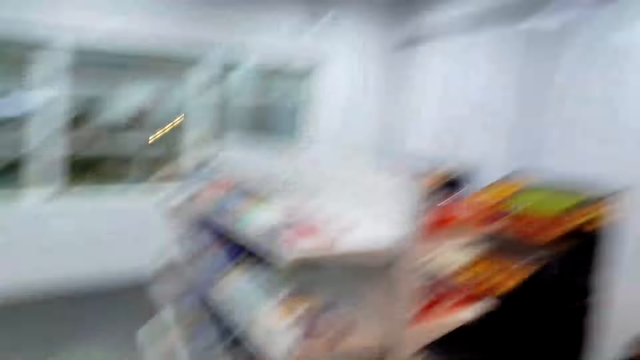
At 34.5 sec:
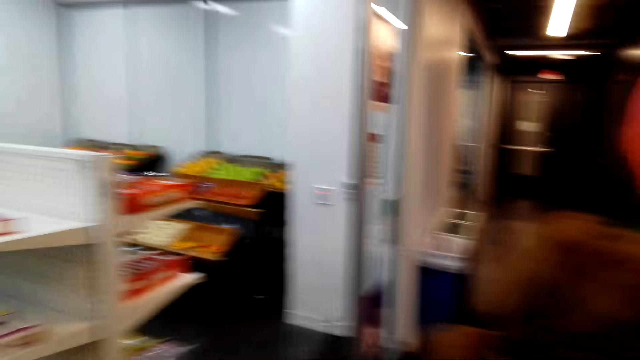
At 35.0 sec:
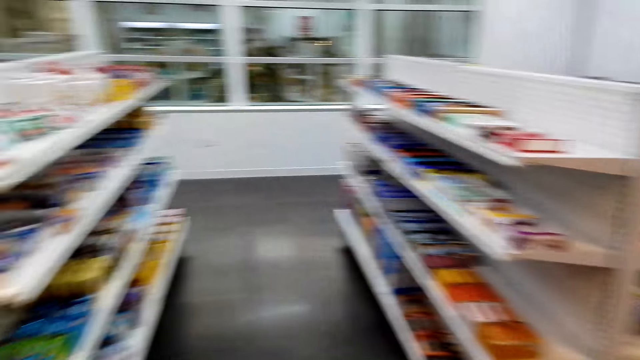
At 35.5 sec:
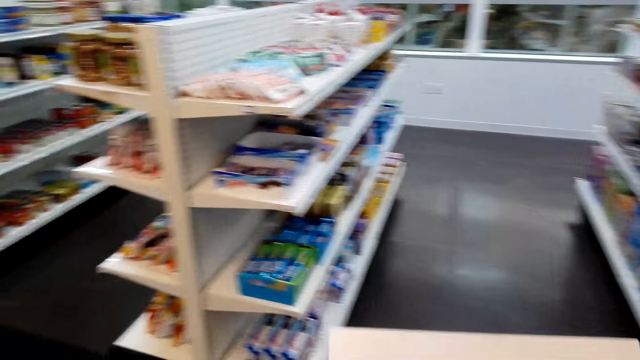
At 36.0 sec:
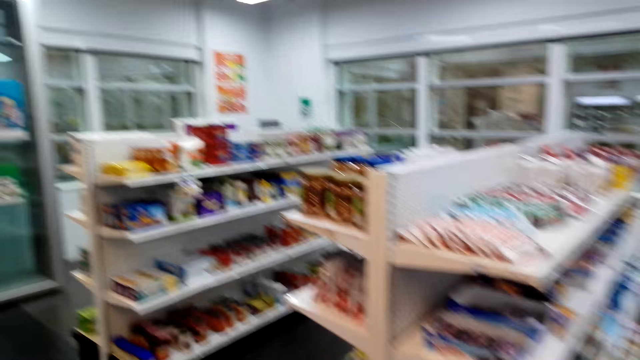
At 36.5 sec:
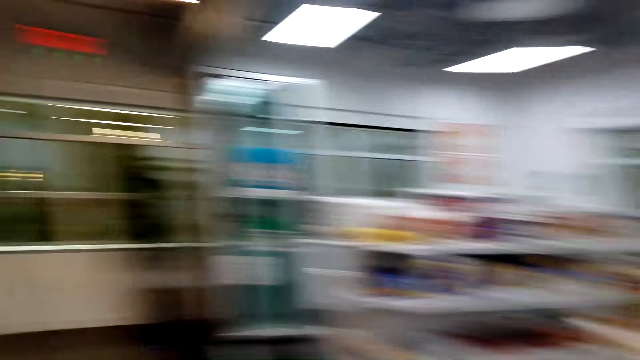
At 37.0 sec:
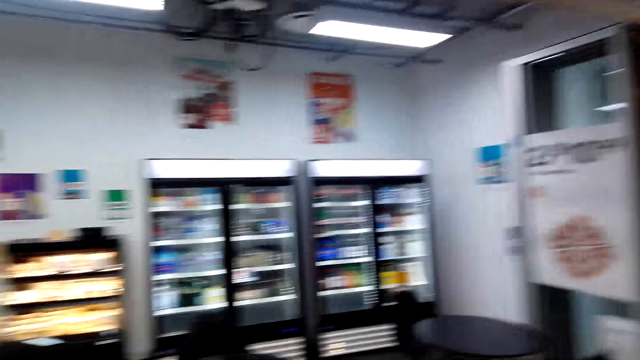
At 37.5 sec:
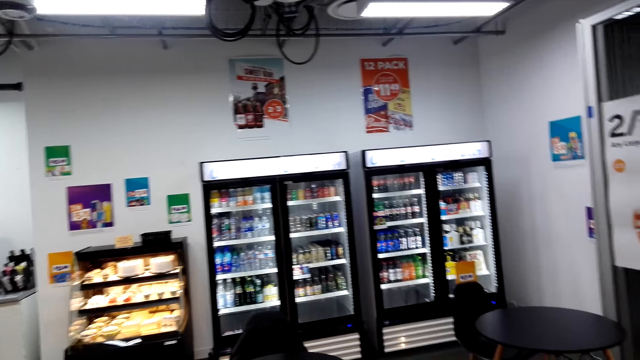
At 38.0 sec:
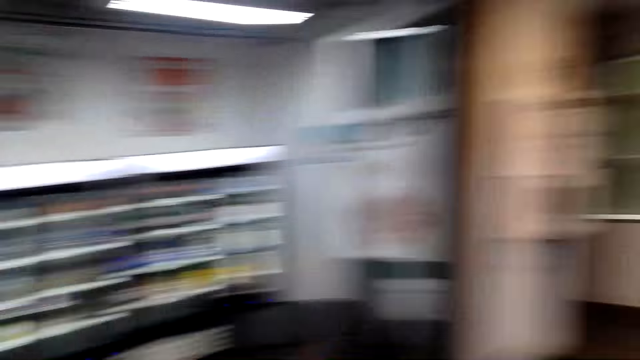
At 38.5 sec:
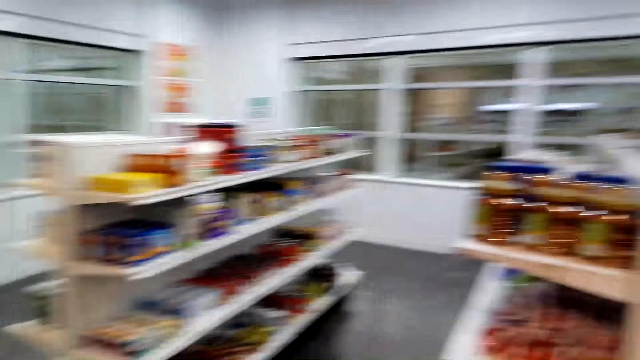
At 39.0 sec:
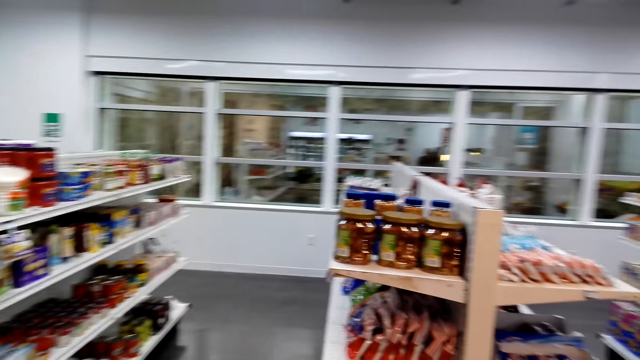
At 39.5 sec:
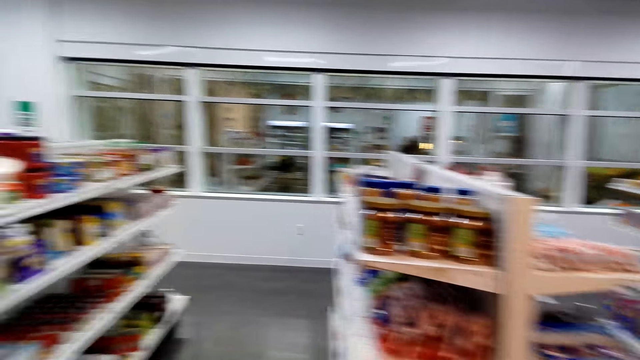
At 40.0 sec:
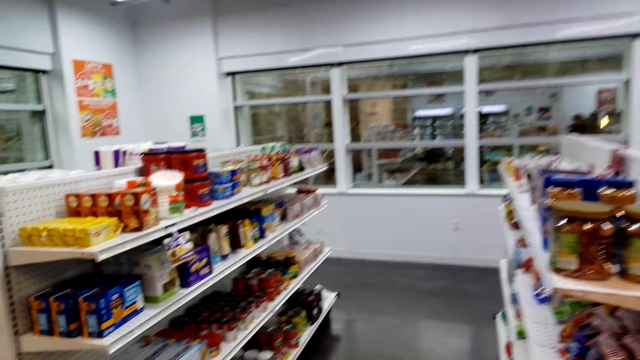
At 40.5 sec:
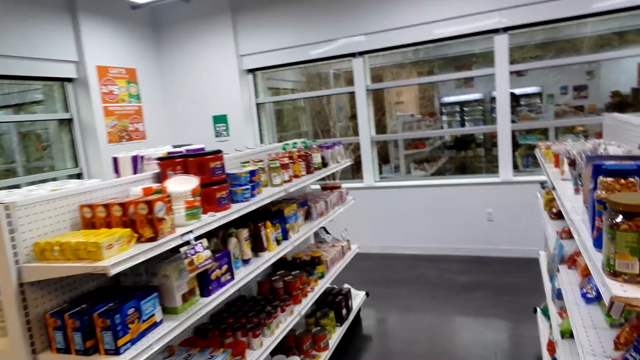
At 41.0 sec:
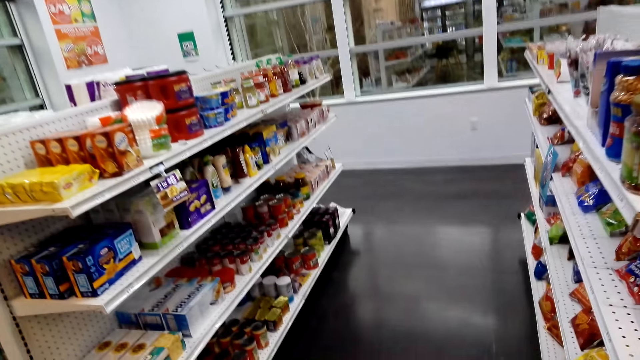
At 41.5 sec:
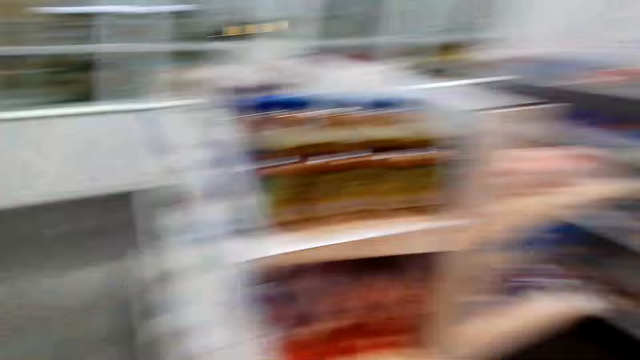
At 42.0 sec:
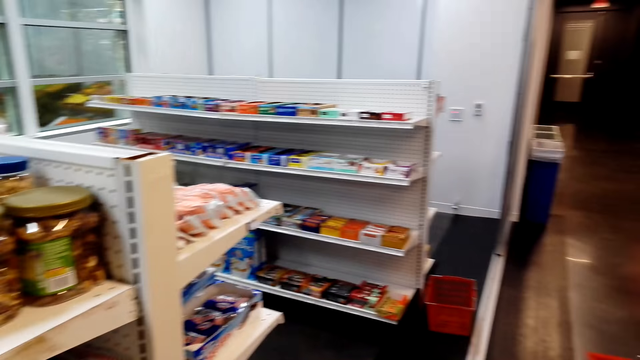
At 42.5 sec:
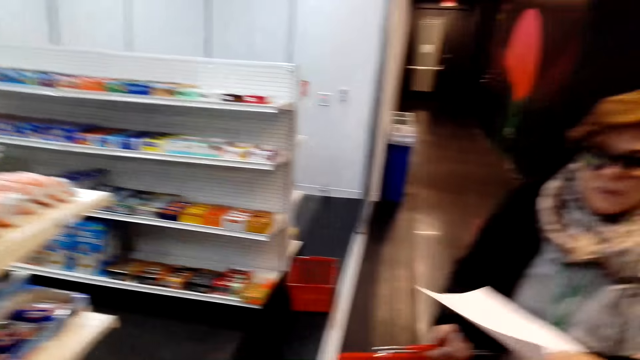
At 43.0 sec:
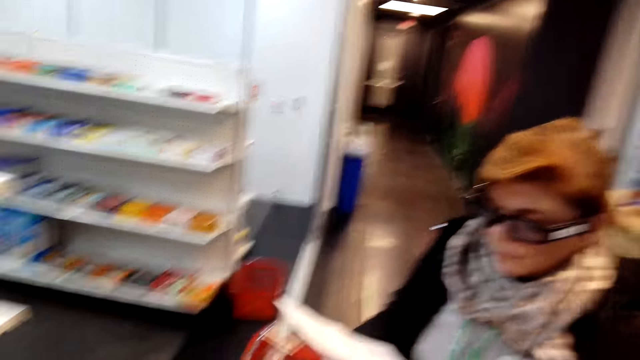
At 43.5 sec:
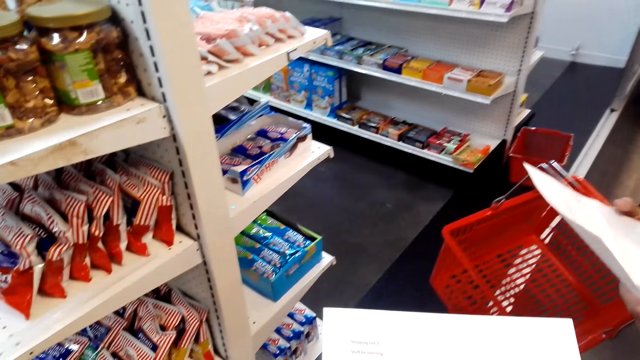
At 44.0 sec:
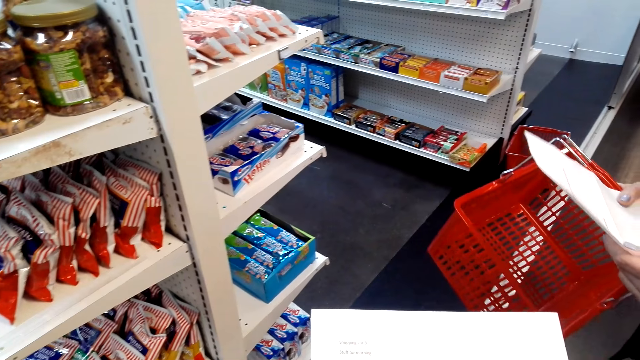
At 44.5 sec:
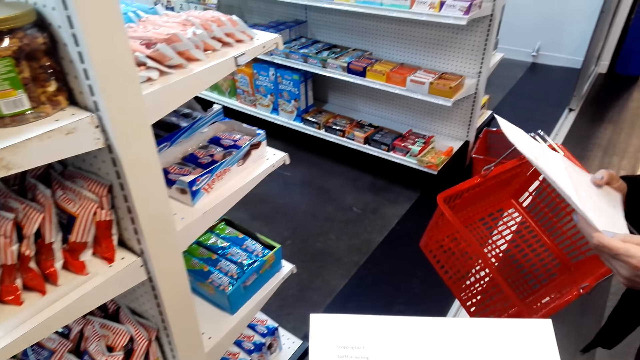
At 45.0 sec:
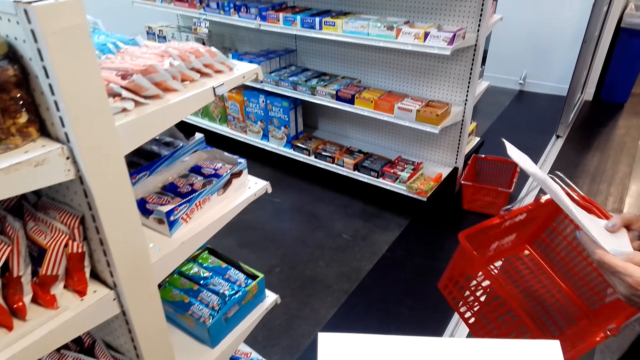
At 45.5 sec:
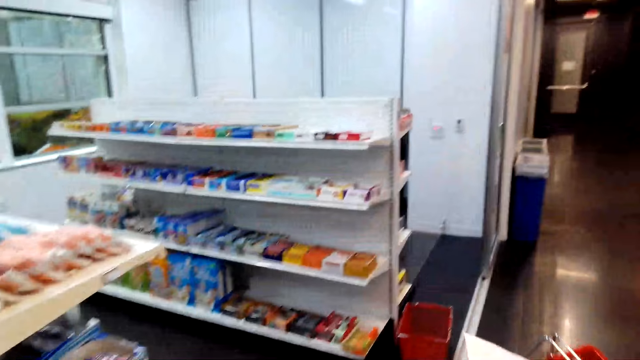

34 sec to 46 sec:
The camera wearer holds a printed paper and looks around. They walk to the snack shelves. A woman holds a printed paper and a shopping basket. The camera wearer converses with the woman. They hold the printed paper. The woman holds the printed paper and the shopping basket. The camera wearer converses with the woman. The woman reads a shopping list.

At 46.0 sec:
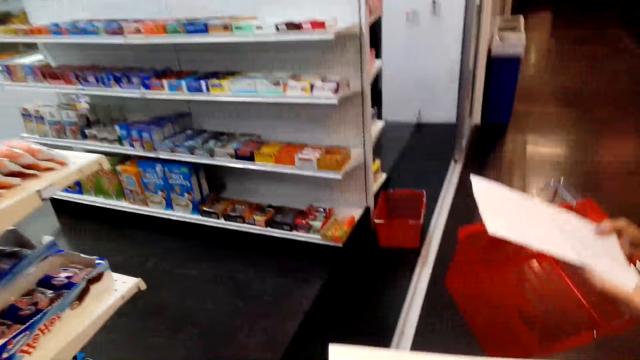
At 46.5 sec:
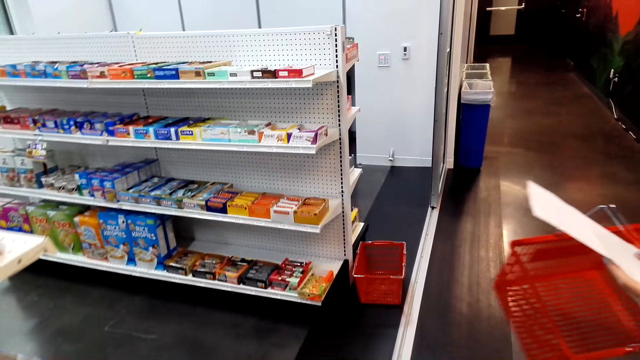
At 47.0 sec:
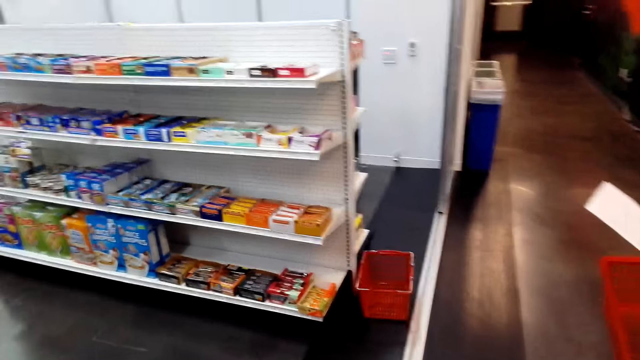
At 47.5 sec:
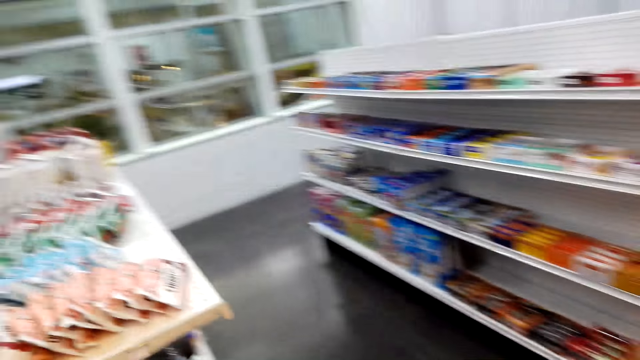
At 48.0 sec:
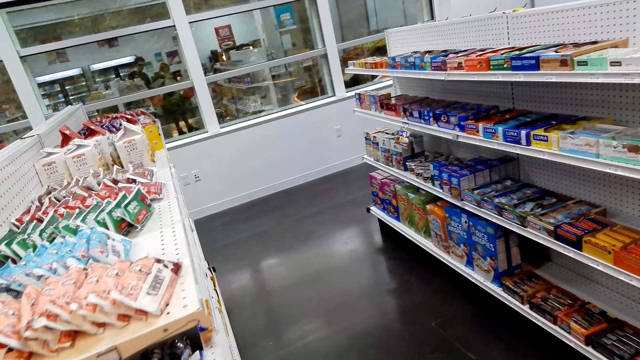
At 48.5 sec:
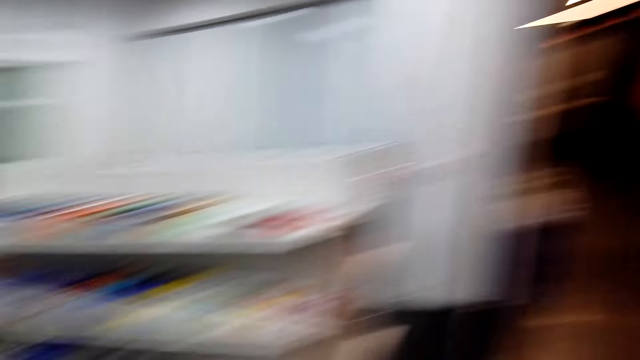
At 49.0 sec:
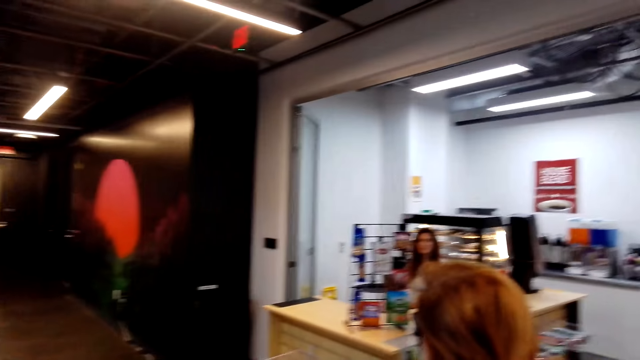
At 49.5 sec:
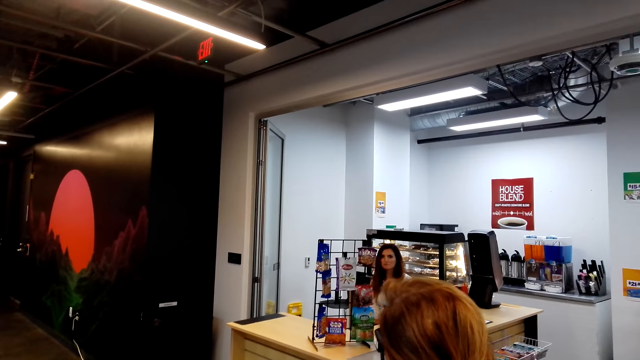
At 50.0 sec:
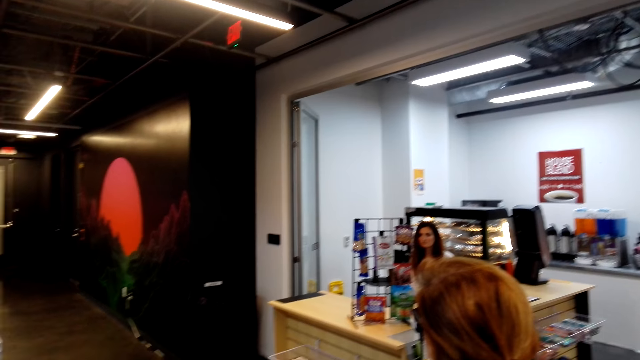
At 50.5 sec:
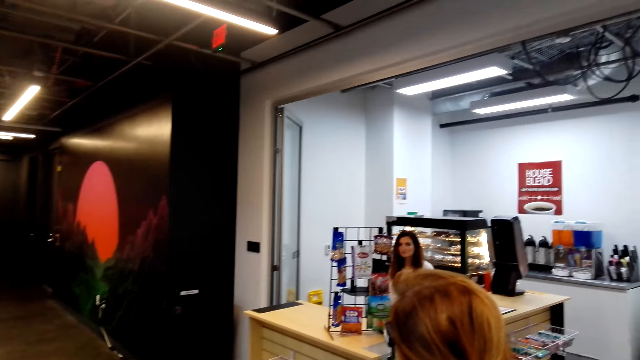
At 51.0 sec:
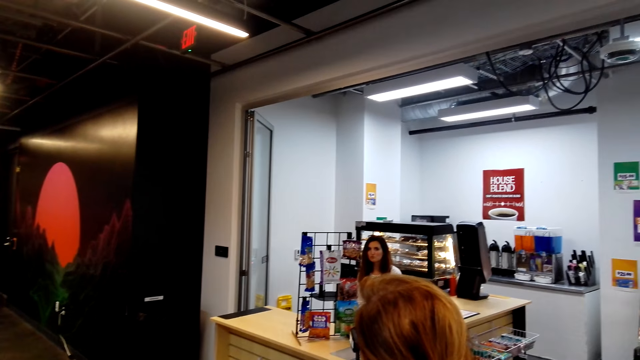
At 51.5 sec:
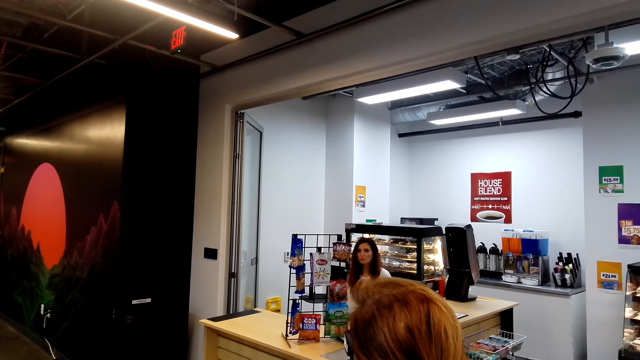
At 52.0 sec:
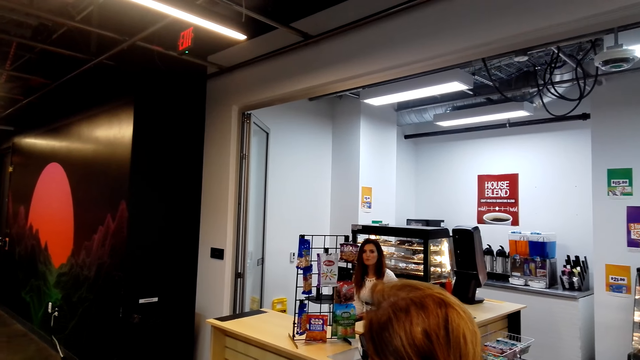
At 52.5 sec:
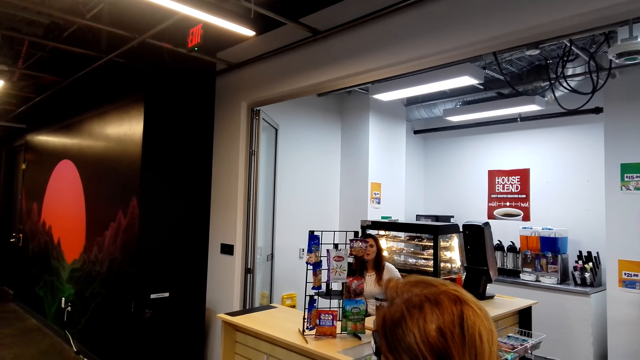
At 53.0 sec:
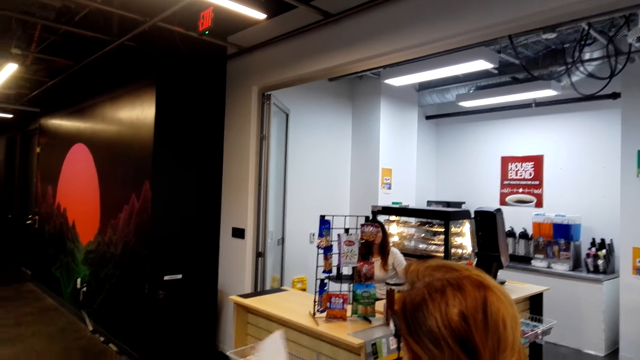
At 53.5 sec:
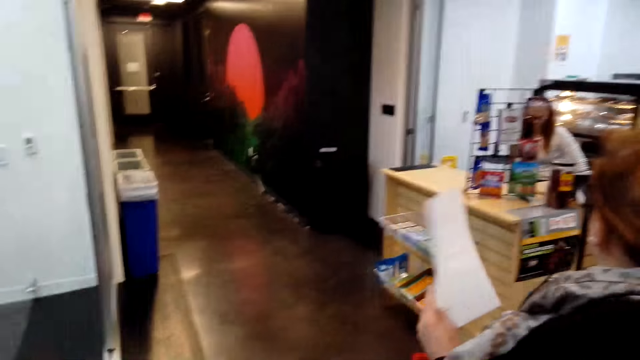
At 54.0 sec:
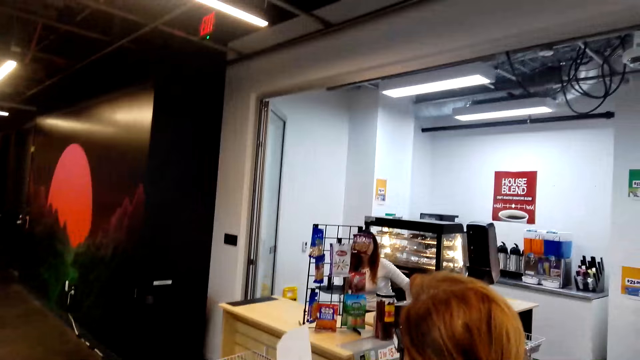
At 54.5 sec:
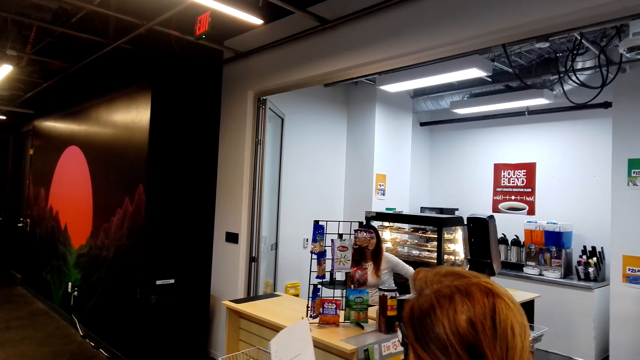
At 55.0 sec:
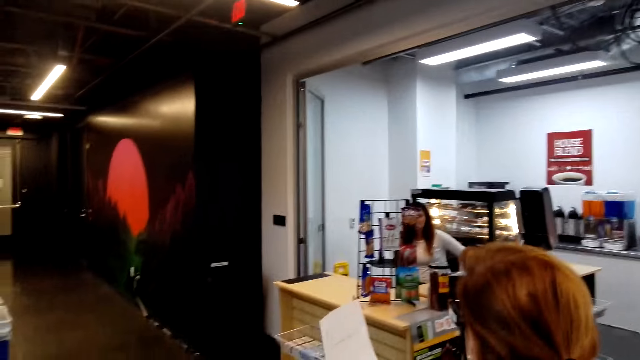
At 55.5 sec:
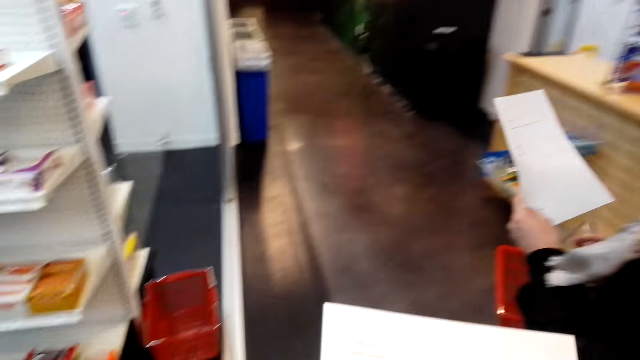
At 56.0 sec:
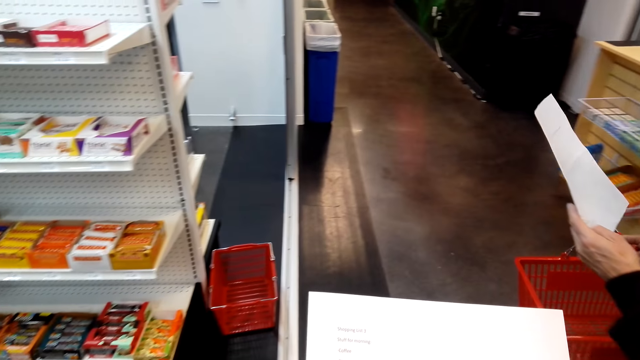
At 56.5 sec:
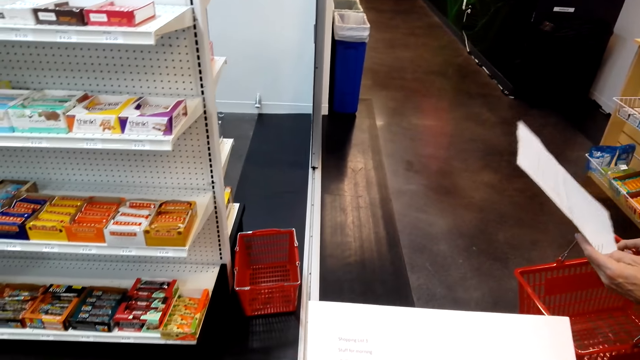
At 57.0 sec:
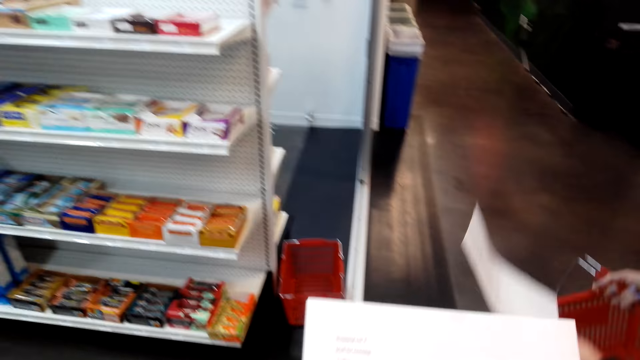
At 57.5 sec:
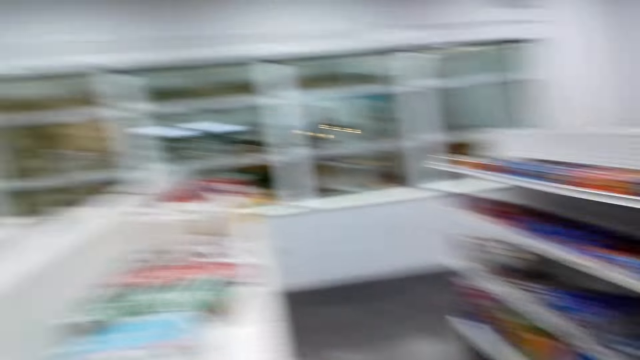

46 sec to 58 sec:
The camera wearer looks around. They converse with a woman and gaze at items on the shelf. They dialogue with a cashier. They hold a printed paper. The woman holds a printed paper and a shopping basket. The camera wearer dialogues with the cashier. They hold the printed paper. The woman holds the printed paper and the shopping basket. The camera wearer turns around.
